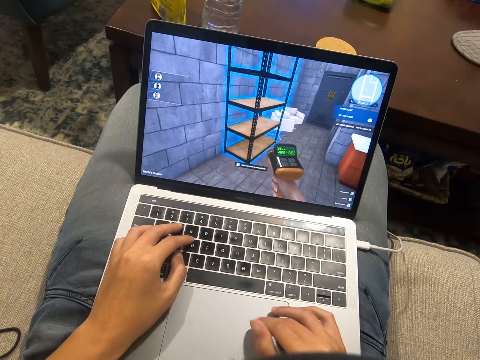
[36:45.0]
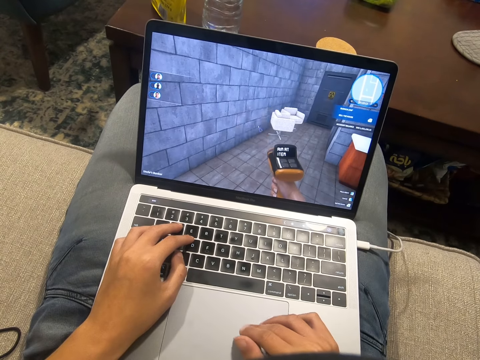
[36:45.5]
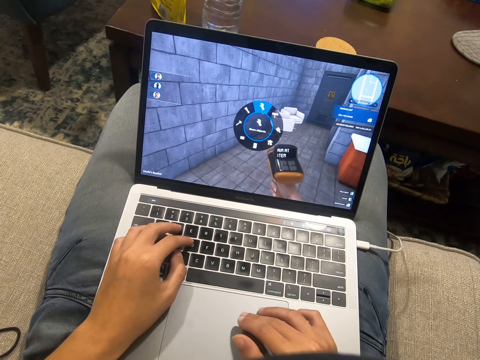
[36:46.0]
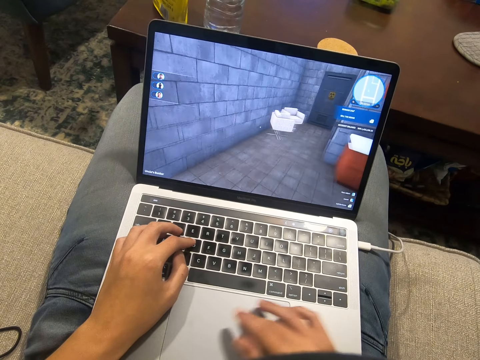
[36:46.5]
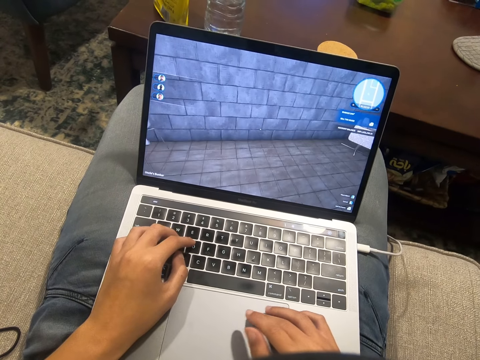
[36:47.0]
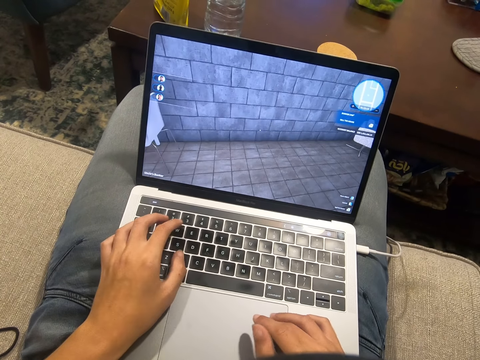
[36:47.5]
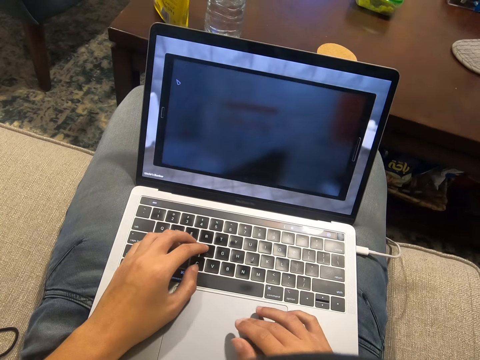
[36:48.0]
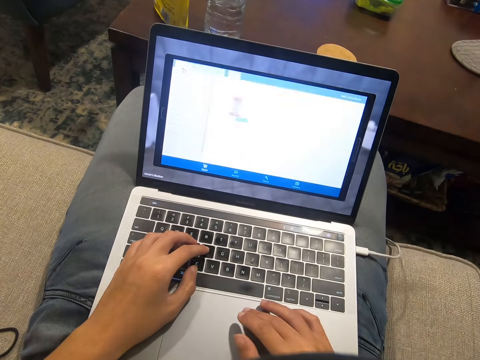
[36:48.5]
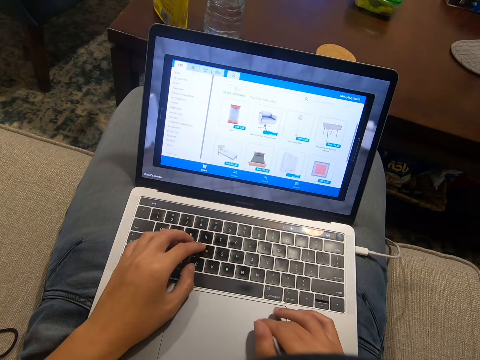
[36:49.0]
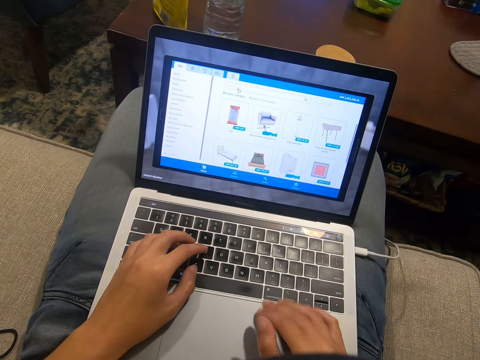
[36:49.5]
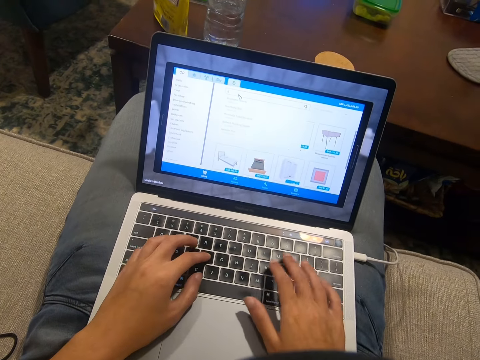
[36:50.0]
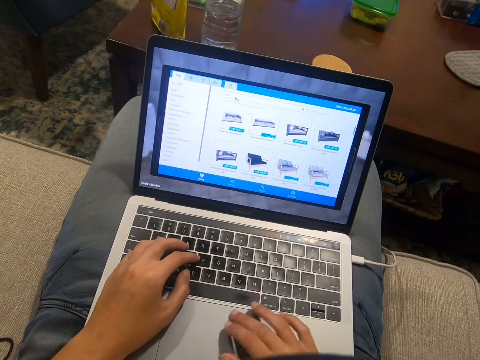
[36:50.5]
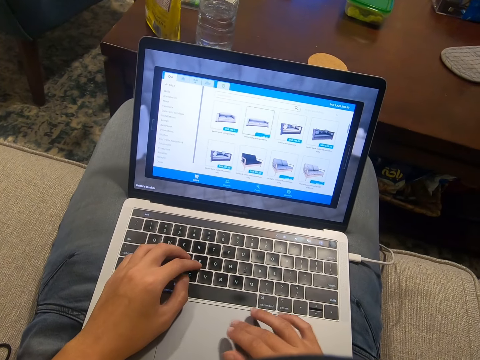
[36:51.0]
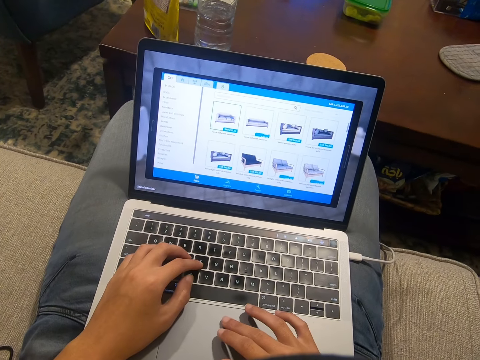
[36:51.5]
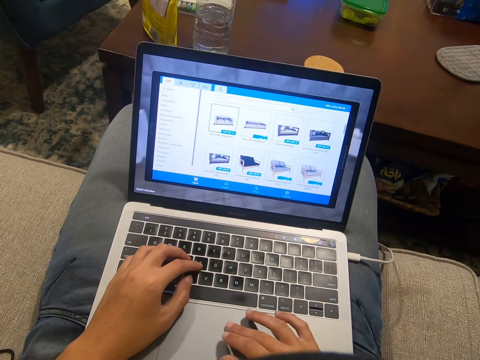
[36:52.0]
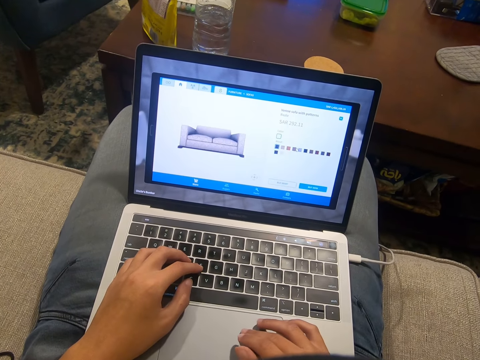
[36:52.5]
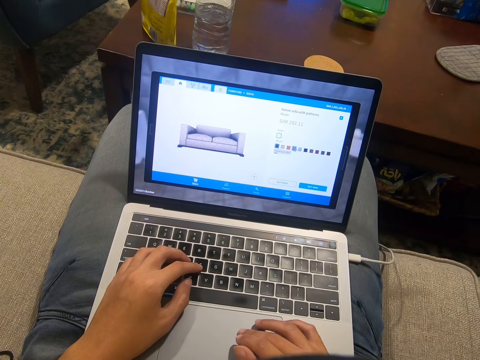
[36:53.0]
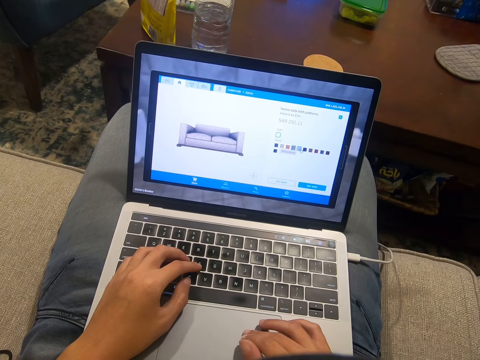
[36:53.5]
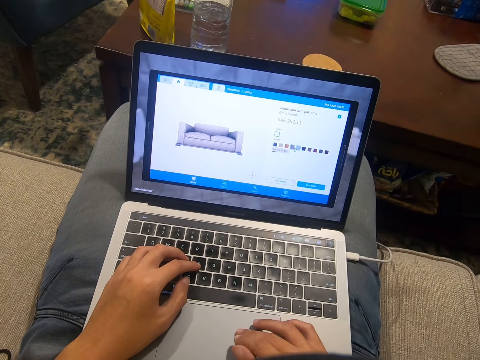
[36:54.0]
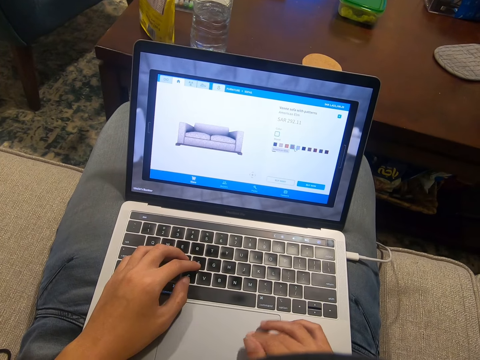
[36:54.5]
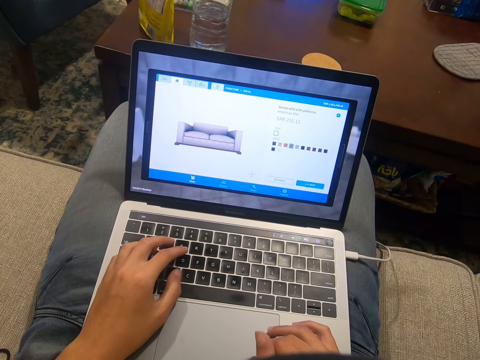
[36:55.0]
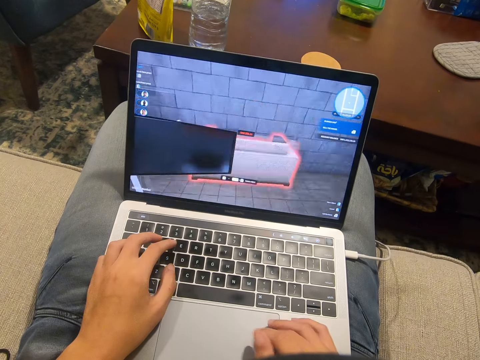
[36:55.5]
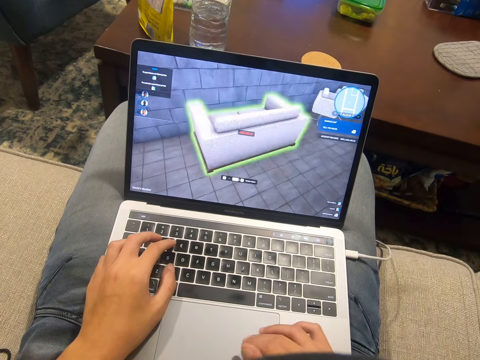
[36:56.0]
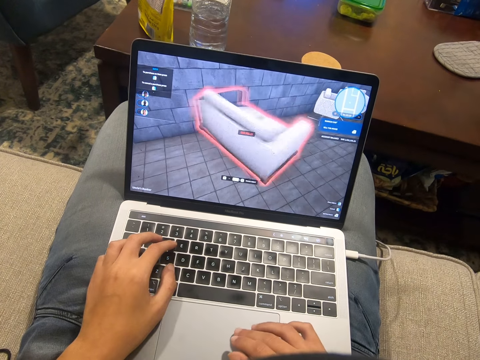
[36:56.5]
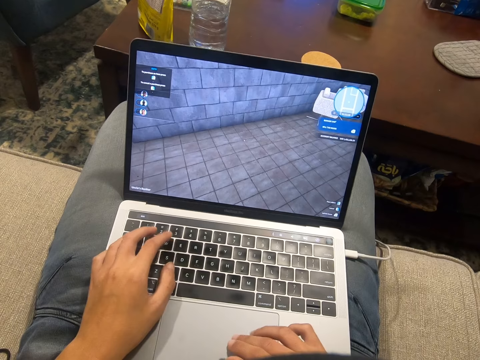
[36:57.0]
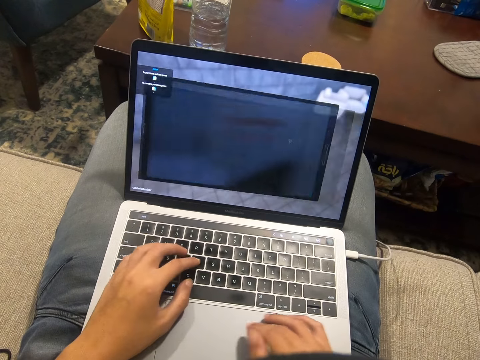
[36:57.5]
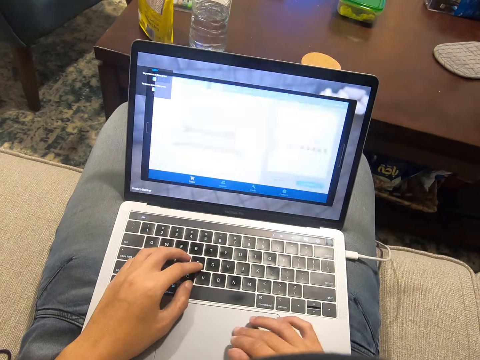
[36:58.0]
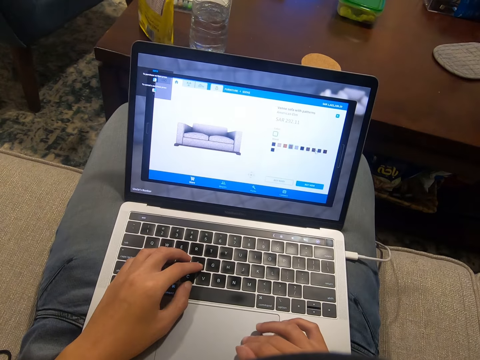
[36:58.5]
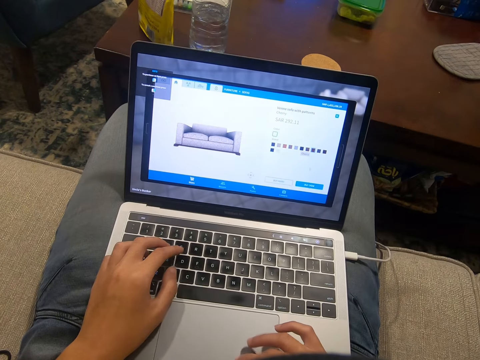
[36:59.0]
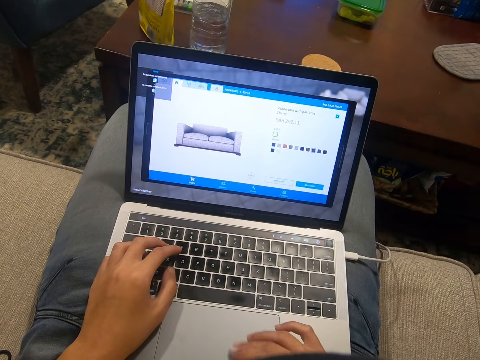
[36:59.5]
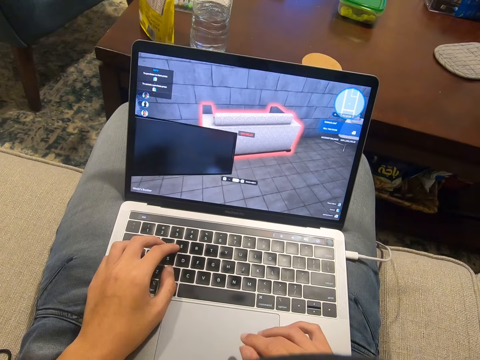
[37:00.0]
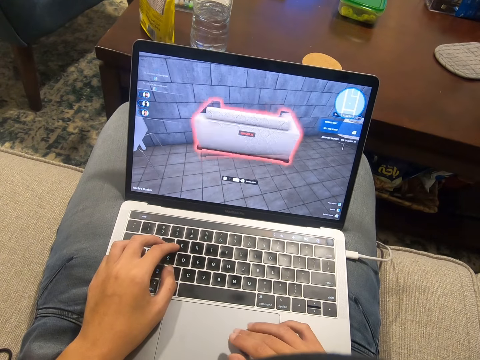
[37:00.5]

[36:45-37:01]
The camera wearer looks at the computer. They play a computer game.

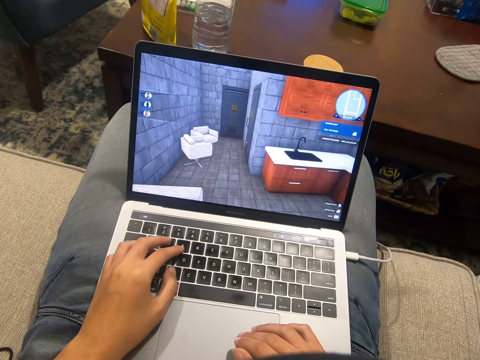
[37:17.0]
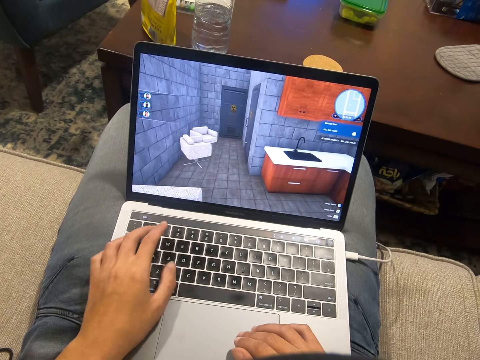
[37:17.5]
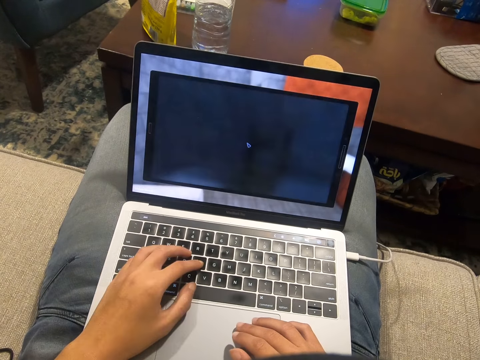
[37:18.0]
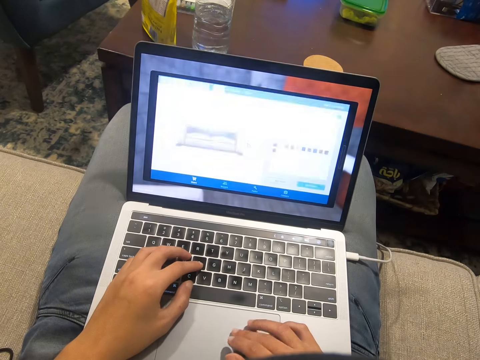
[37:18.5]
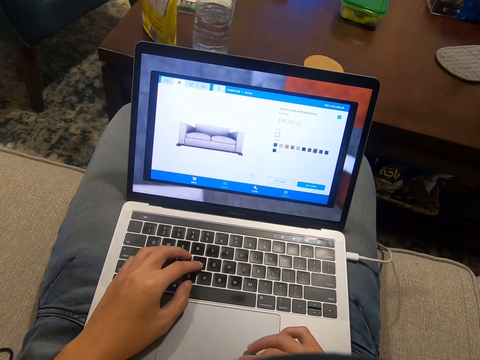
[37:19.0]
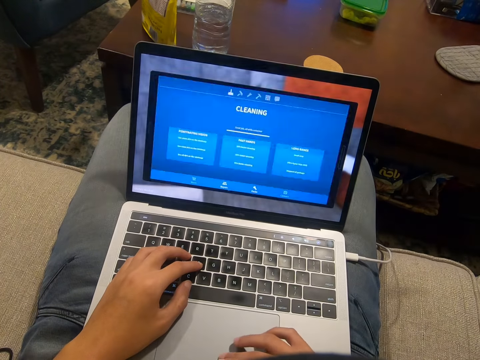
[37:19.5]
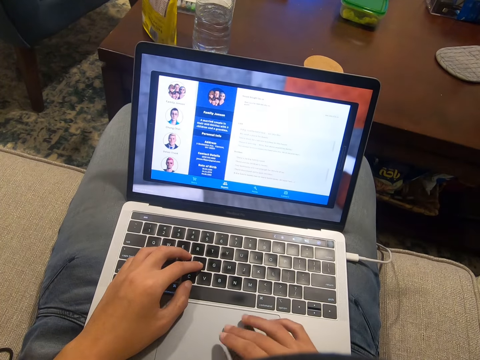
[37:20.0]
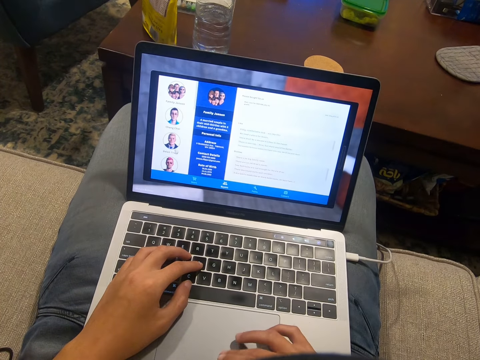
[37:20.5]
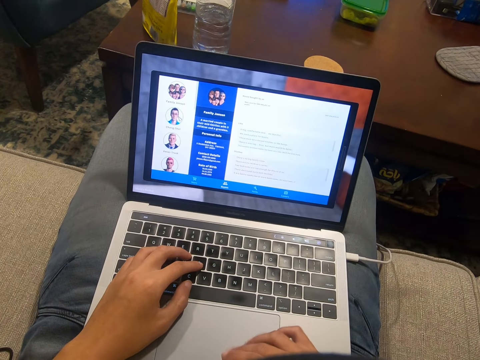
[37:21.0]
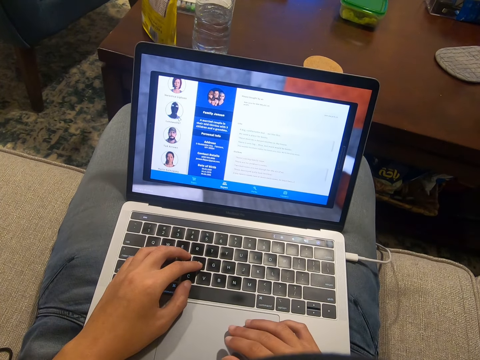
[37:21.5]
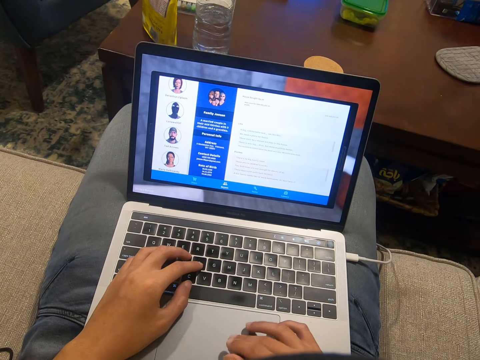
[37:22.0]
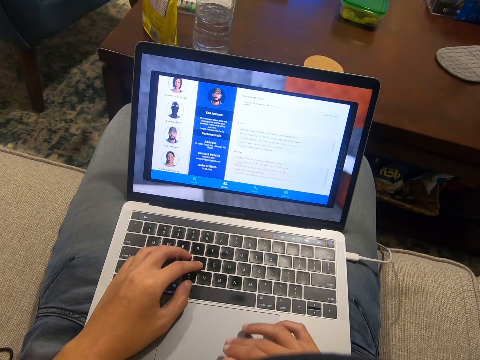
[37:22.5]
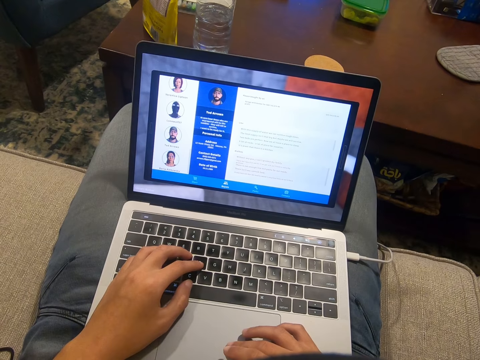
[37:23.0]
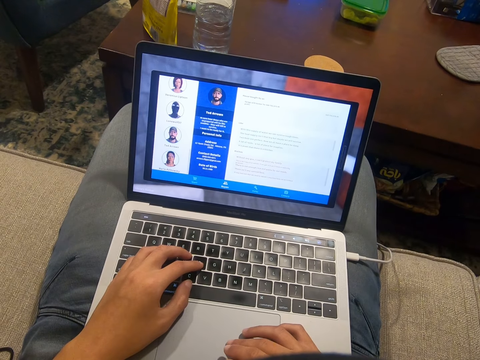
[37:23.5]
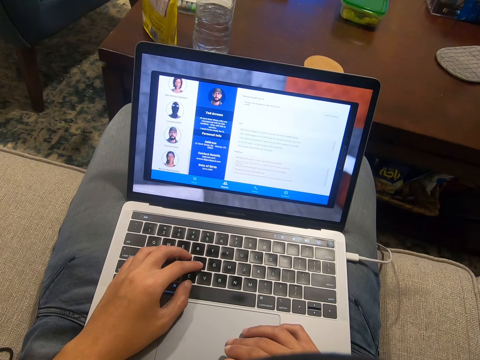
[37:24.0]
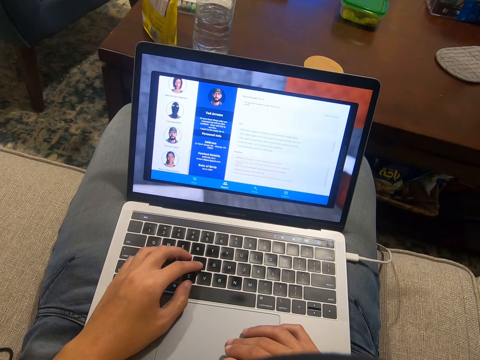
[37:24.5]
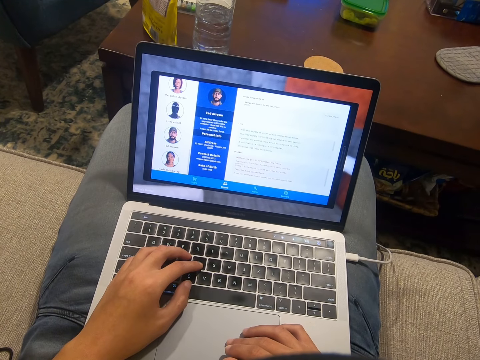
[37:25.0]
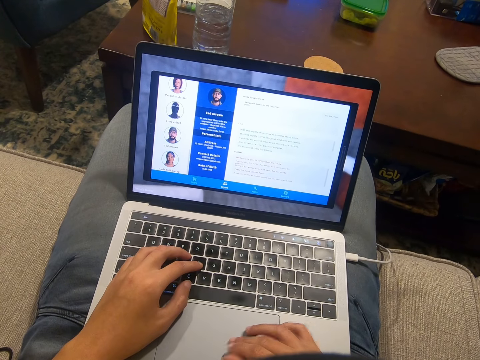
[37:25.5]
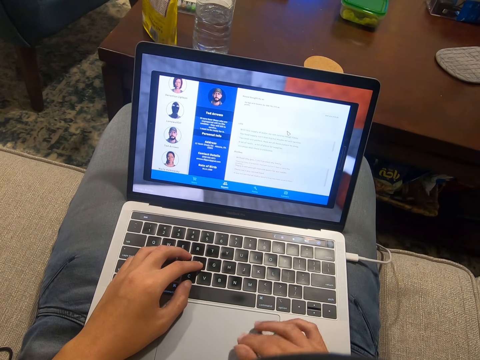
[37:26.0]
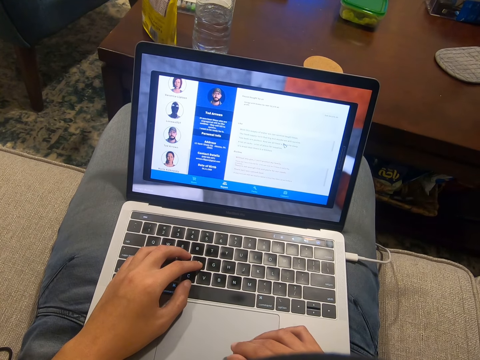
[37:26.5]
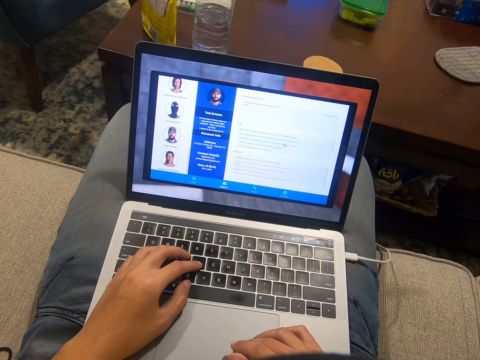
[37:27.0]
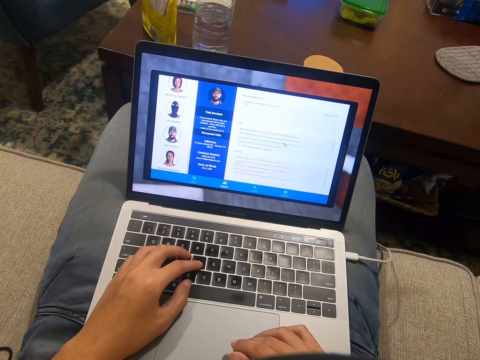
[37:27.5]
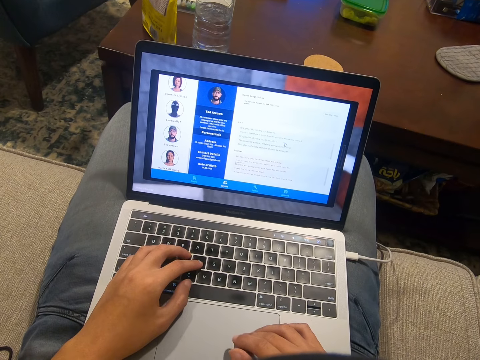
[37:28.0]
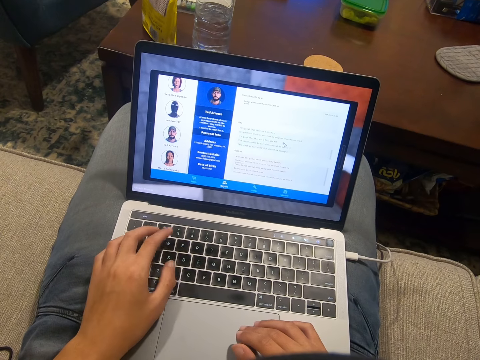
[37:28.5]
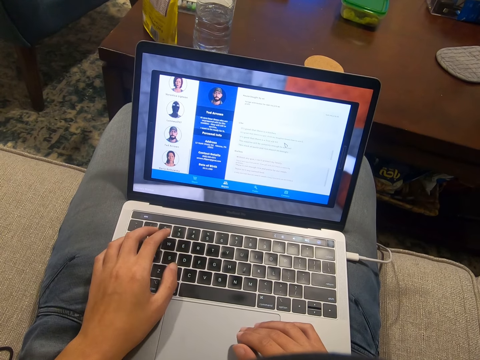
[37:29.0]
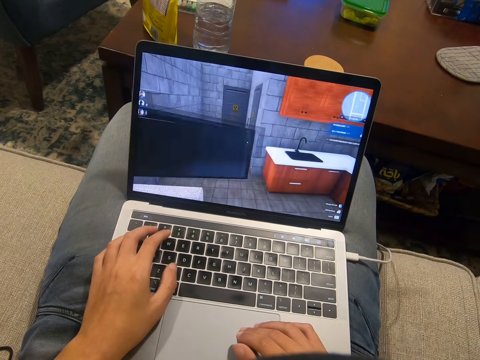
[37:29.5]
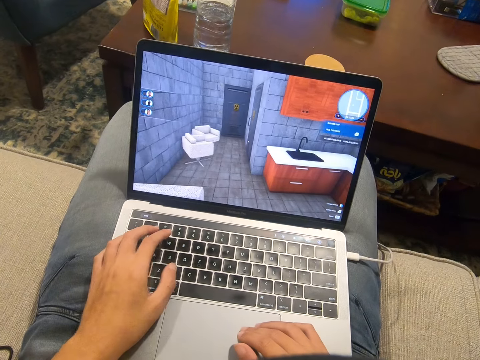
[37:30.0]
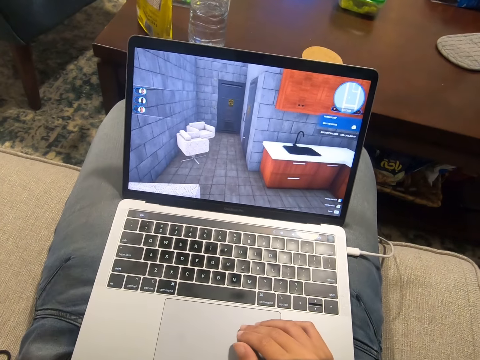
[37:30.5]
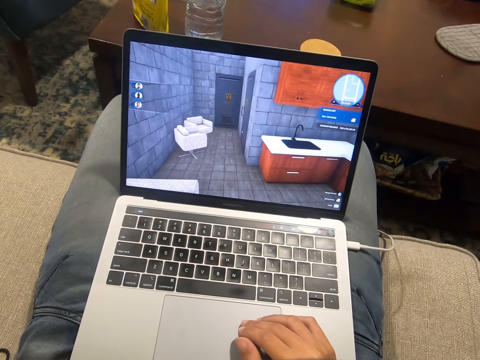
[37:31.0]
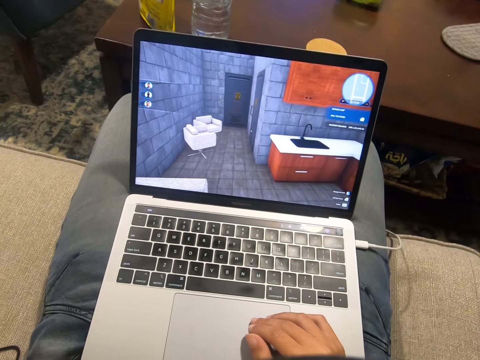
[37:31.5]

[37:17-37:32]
The camera wearer looks at the computer. They play a computer game.
